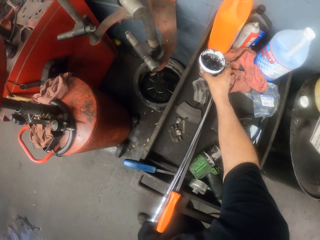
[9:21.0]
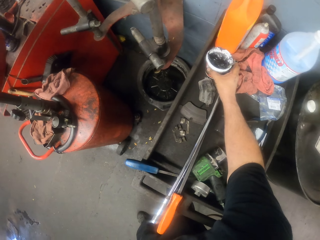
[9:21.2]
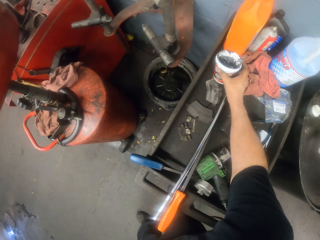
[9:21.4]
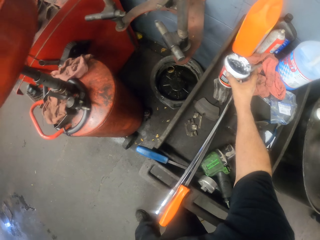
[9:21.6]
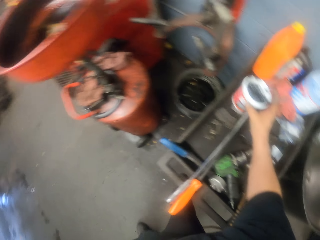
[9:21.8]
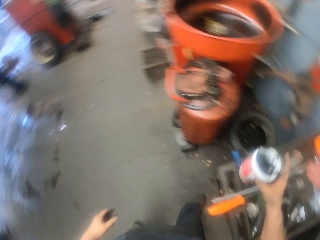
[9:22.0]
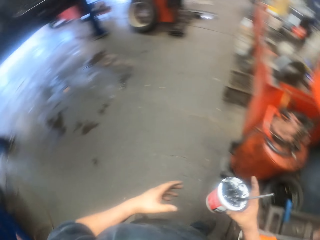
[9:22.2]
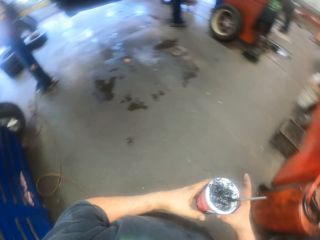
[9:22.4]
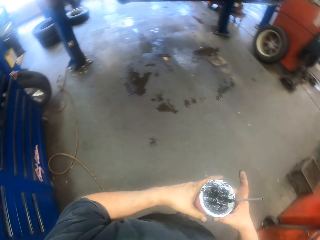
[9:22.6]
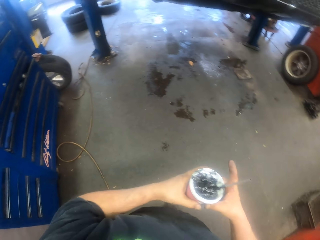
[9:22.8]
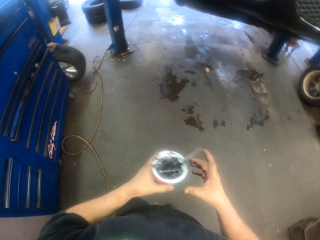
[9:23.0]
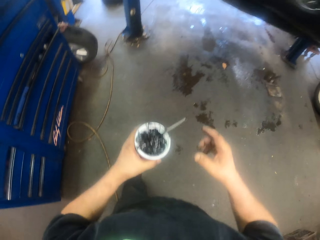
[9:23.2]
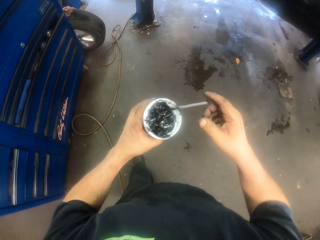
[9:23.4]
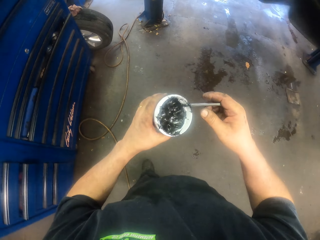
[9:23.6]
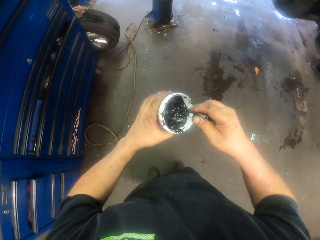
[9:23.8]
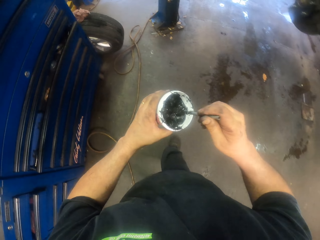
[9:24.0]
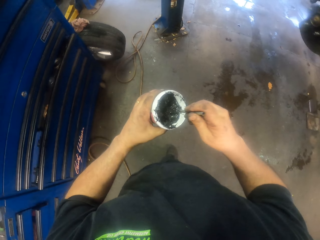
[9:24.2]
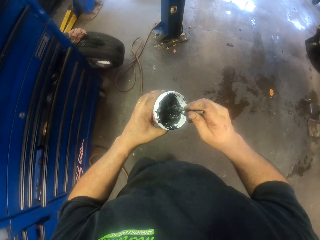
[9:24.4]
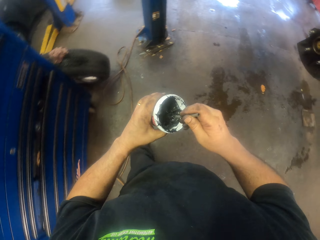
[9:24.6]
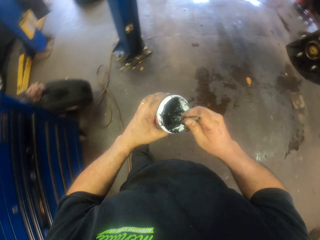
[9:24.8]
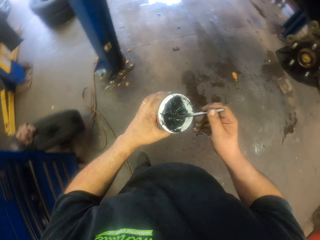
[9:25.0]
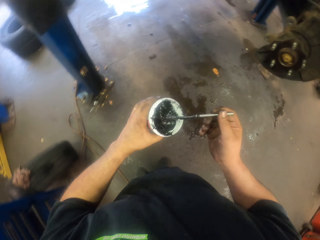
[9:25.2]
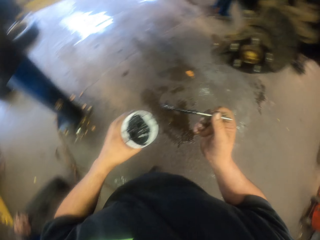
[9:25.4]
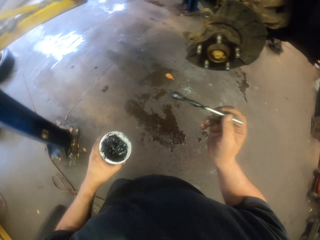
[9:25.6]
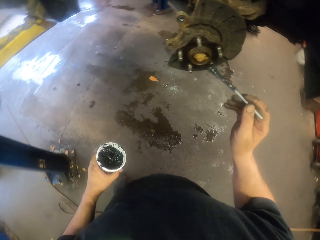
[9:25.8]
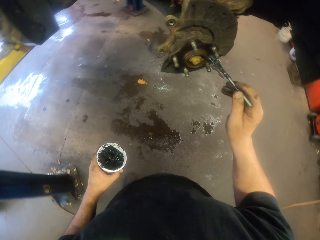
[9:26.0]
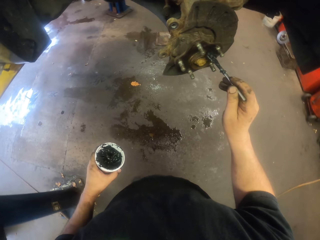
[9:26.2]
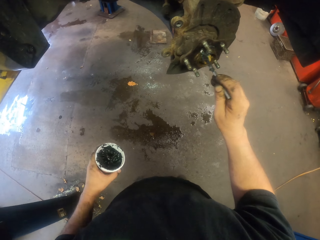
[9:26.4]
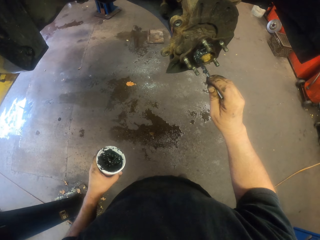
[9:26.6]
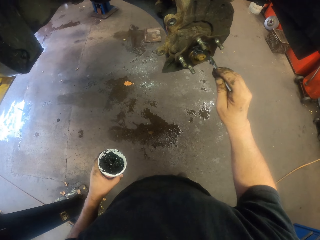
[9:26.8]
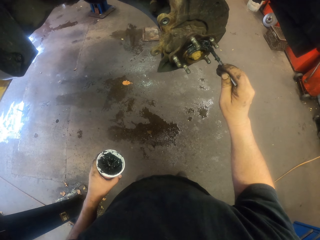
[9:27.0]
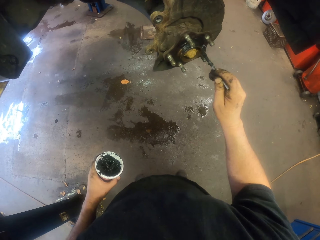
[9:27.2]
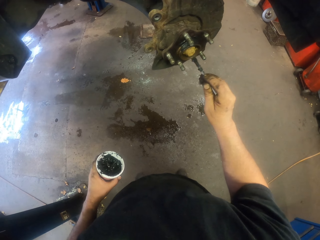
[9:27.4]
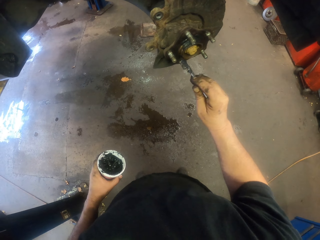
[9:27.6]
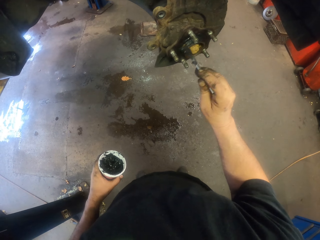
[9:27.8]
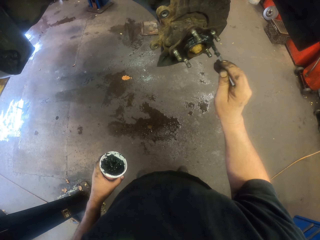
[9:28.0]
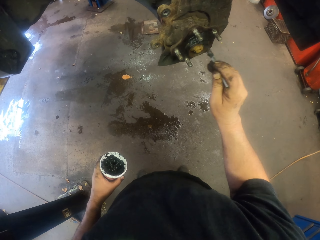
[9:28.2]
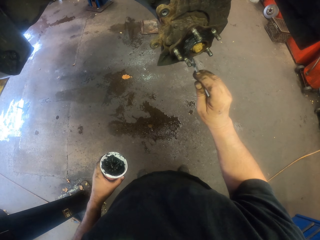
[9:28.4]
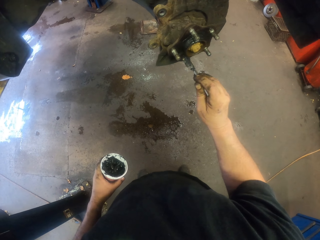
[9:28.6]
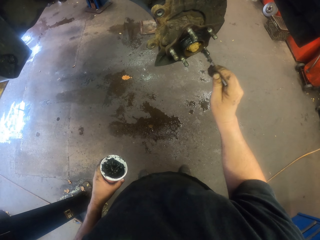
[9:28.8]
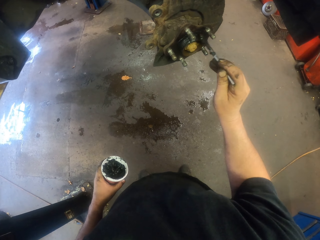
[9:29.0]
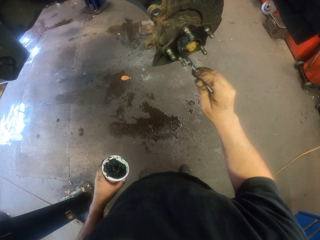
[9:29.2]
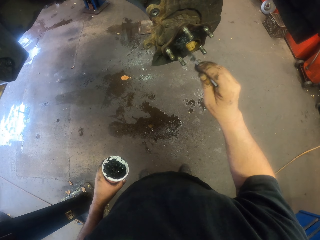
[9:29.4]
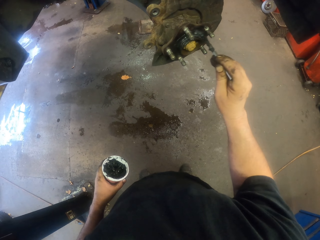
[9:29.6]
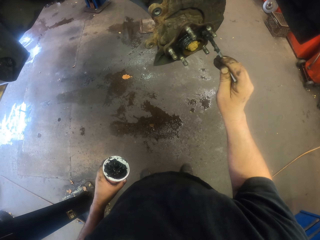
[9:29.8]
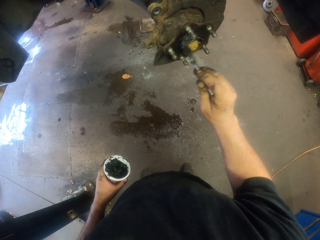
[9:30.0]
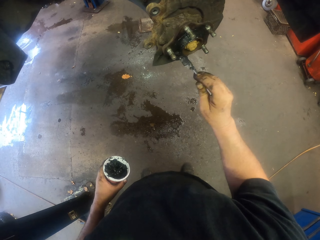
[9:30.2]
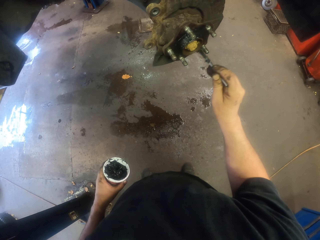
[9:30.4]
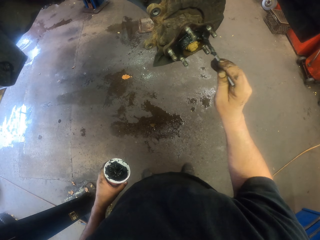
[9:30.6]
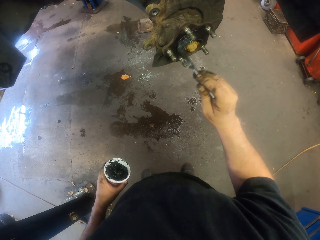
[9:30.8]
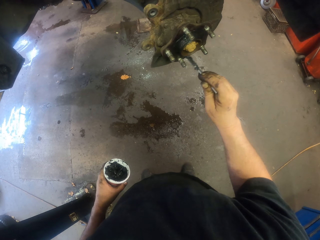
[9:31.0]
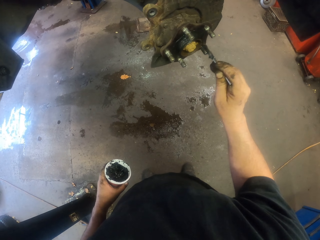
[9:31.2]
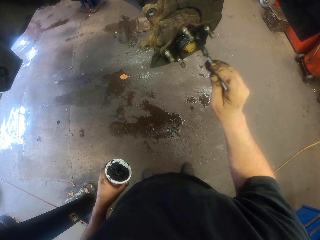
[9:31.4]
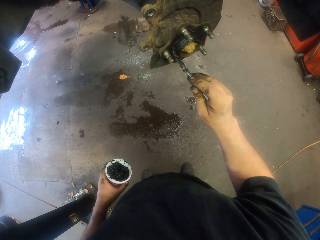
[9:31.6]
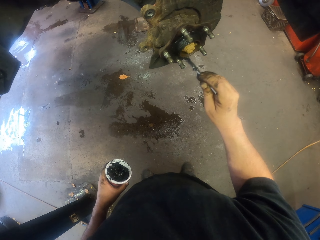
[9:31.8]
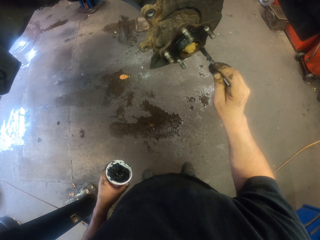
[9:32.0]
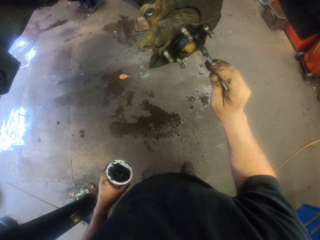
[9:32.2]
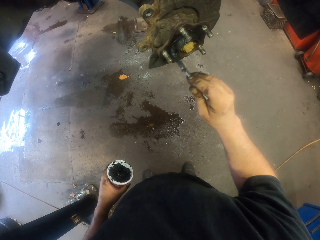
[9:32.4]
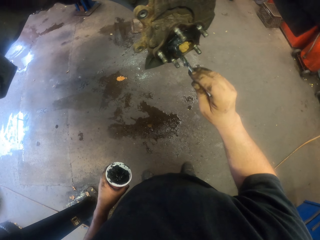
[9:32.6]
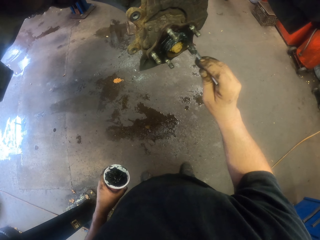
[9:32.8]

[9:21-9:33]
The camera wearer takes a can or container. They move the can to the left hand and walk in the garage. They take grease. They stir the paste in the container. They apply grease on a wheel hub.

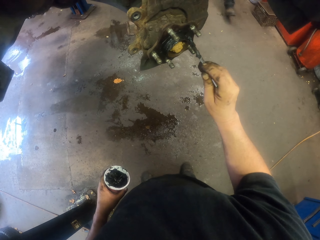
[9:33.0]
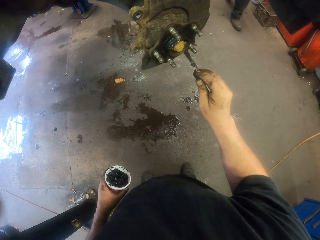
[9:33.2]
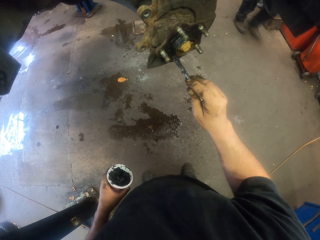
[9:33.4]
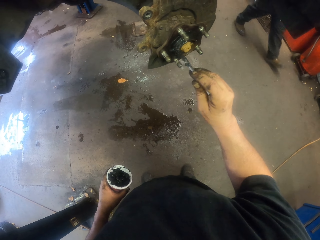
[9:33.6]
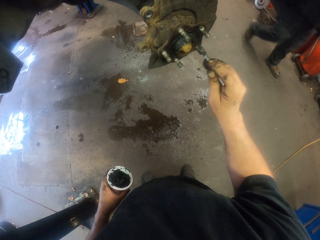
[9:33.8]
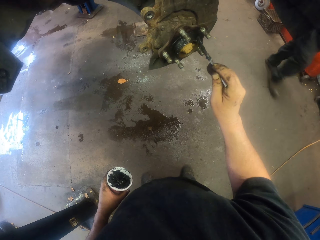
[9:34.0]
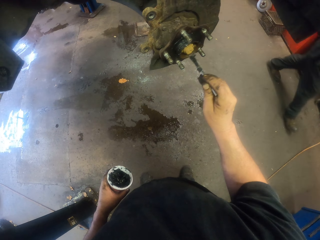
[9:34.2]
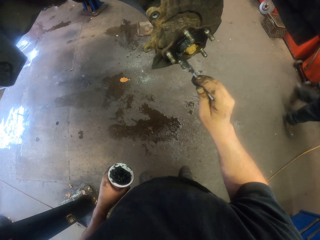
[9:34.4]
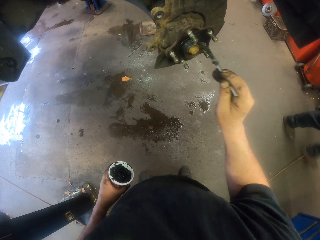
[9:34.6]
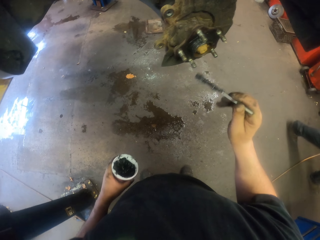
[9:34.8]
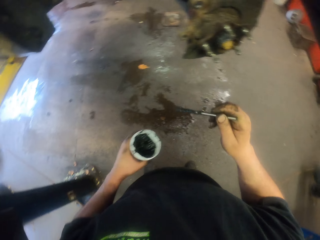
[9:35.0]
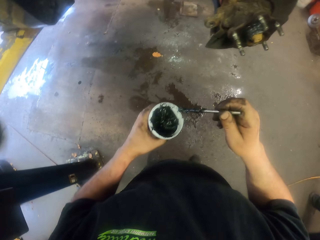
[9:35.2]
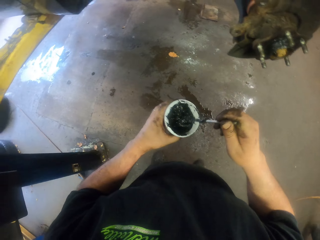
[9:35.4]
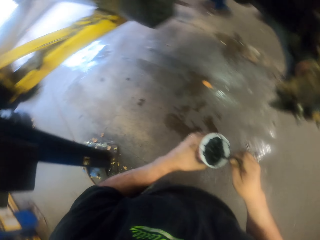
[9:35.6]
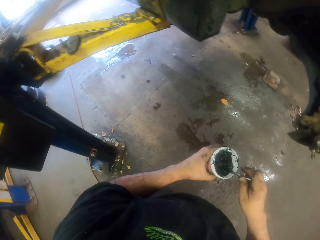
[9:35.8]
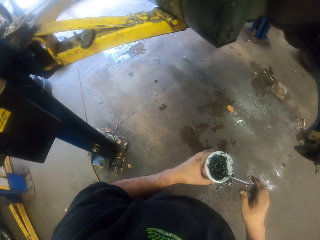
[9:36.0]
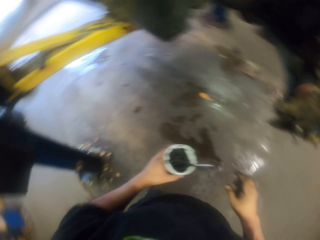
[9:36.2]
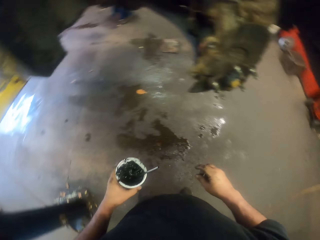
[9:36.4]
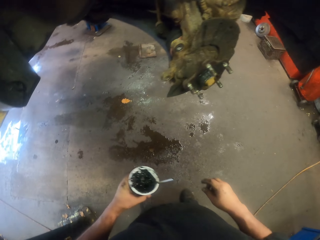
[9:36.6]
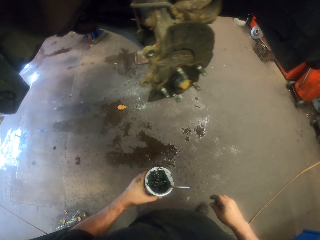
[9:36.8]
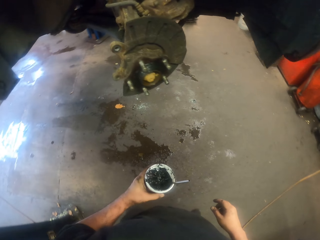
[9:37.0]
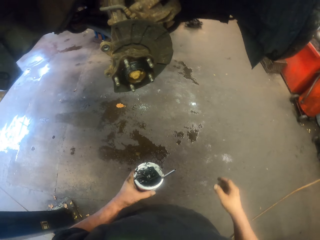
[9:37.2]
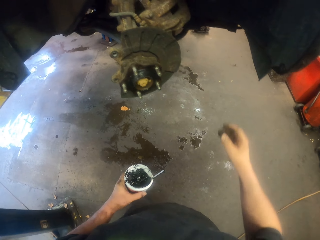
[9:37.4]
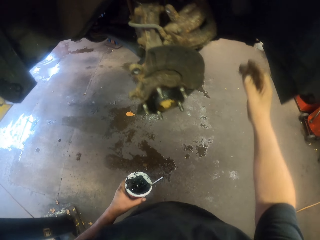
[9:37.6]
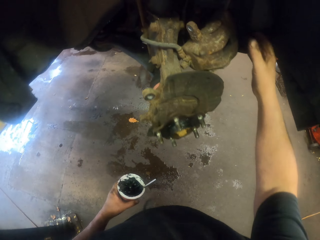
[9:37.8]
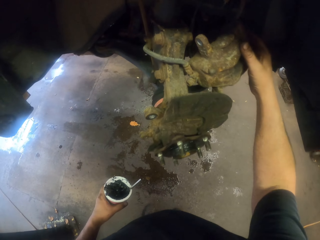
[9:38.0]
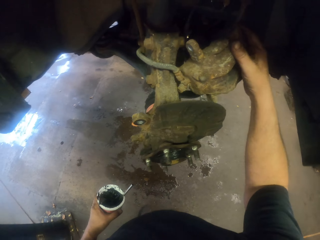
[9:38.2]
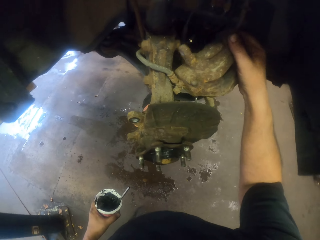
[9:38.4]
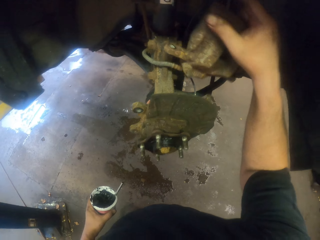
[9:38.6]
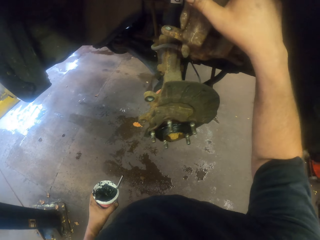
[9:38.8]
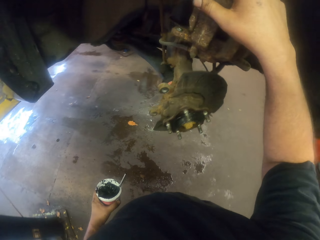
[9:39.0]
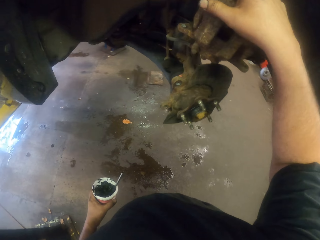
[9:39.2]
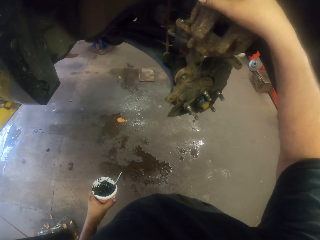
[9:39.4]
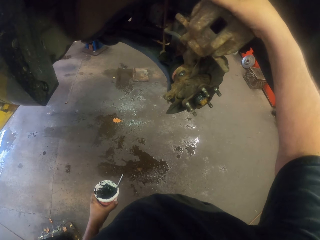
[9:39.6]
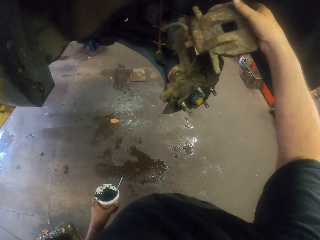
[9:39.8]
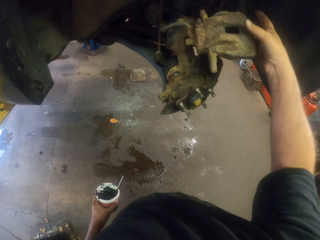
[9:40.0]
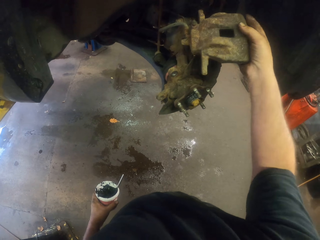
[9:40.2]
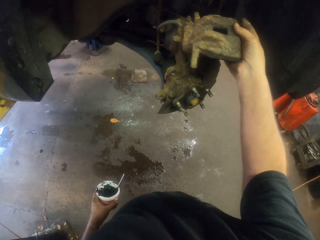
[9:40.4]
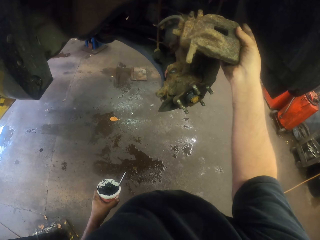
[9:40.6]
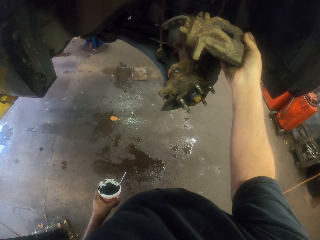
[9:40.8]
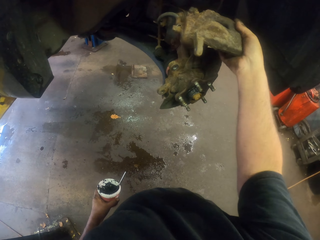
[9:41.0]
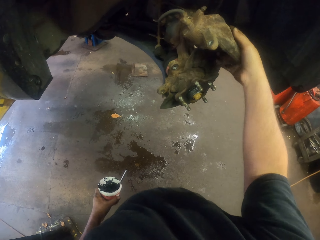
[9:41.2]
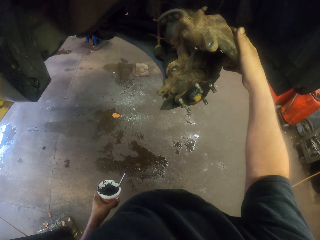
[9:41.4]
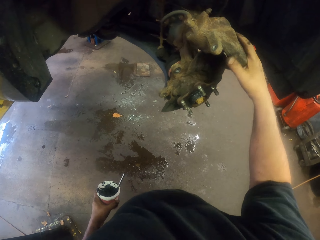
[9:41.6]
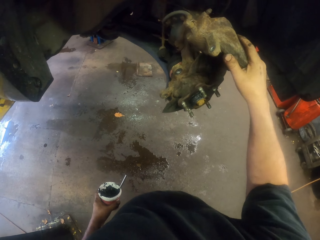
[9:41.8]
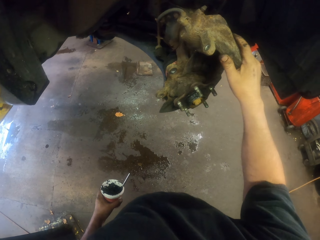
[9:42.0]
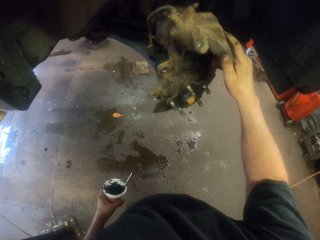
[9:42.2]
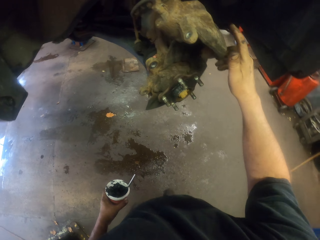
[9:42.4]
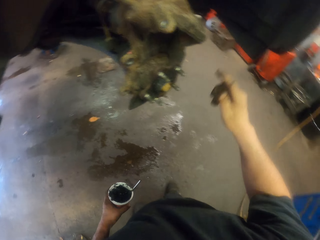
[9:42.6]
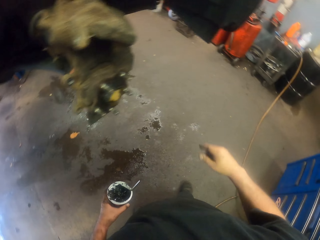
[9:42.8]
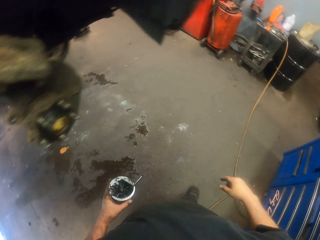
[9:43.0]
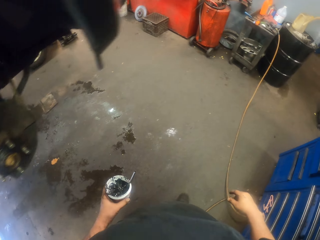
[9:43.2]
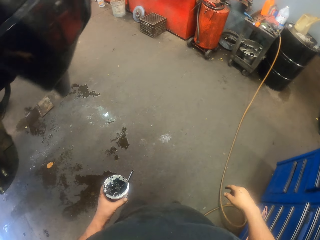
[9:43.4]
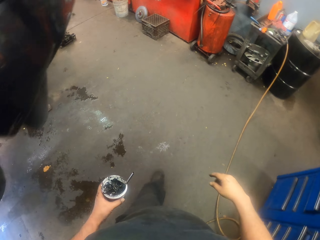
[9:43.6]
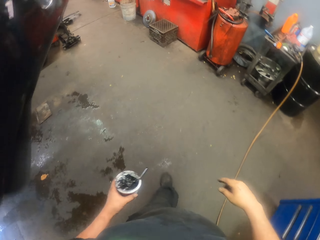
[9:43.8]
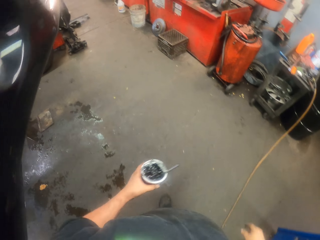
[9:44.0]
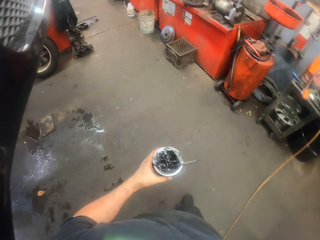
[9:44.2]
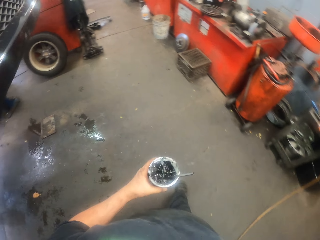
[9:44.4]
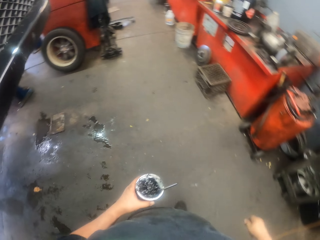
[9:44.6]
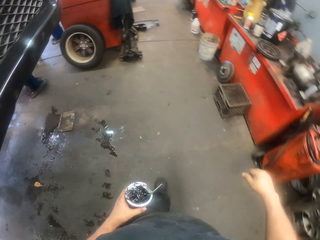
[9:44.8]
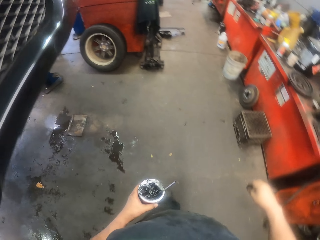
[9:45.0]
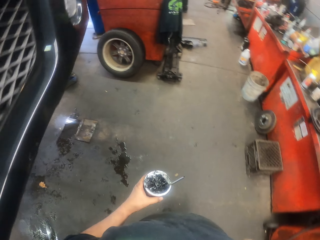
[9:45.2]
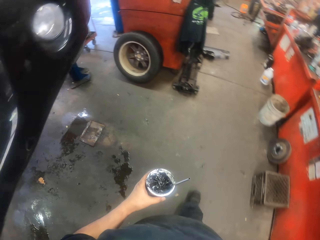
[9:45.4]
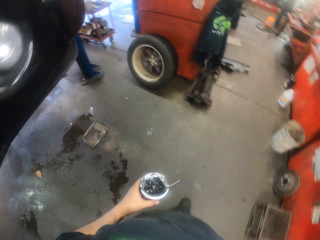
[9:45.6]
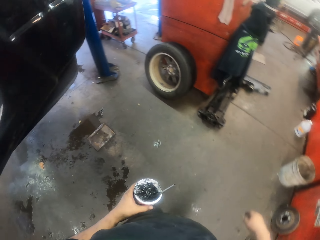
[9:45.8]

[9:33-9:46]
The camera wearer puts the stick in the grease. He looks around, moves beside the vehicle and touches a wheel caliper. He adjusts the metal. He holds the container with his left hand. He walks in the garage.
